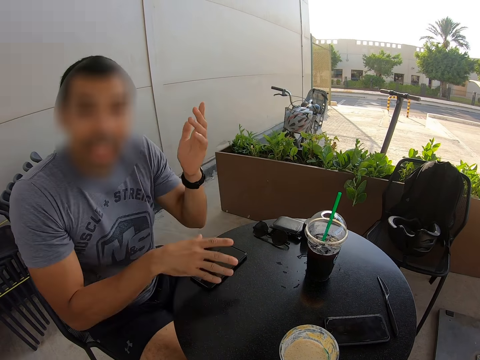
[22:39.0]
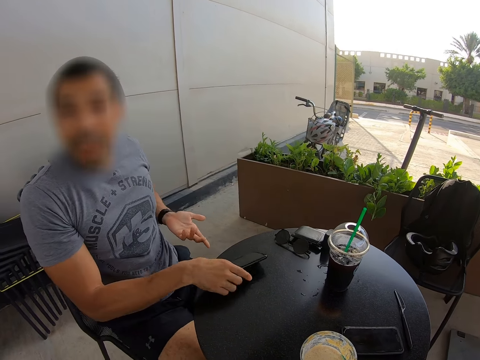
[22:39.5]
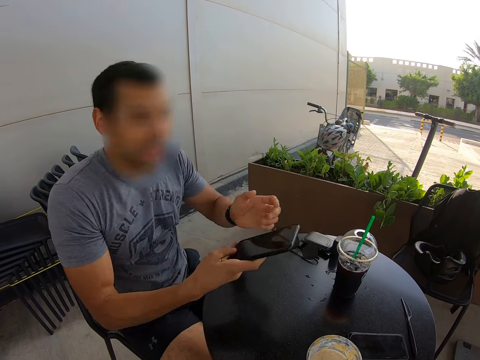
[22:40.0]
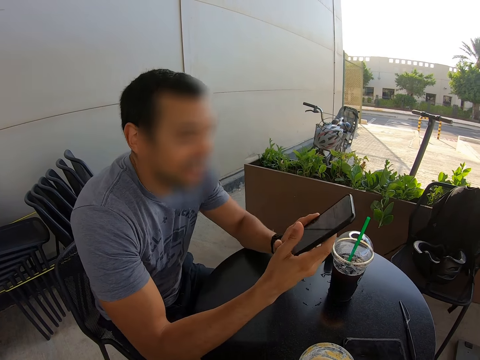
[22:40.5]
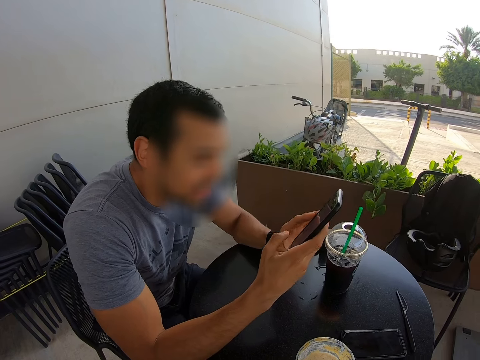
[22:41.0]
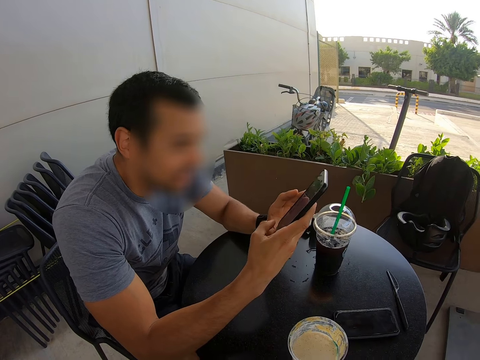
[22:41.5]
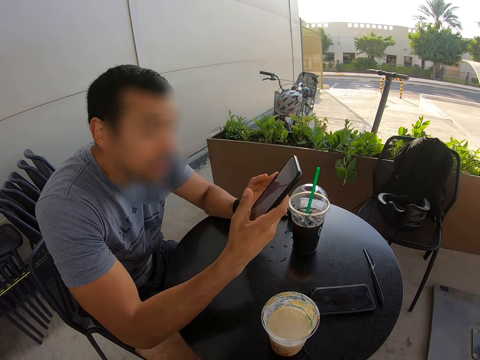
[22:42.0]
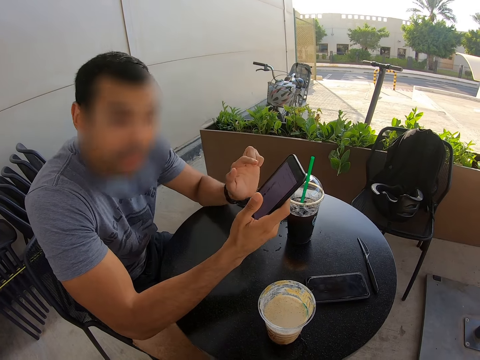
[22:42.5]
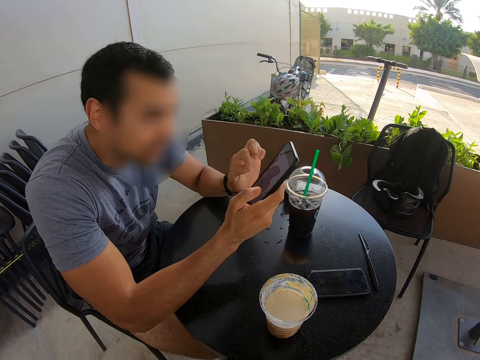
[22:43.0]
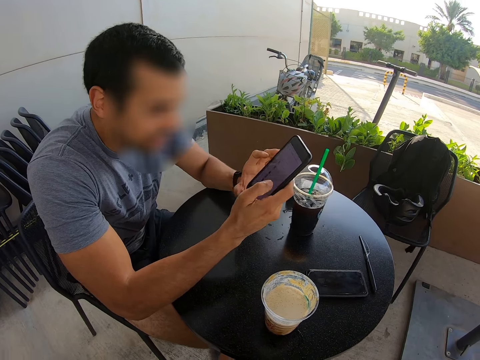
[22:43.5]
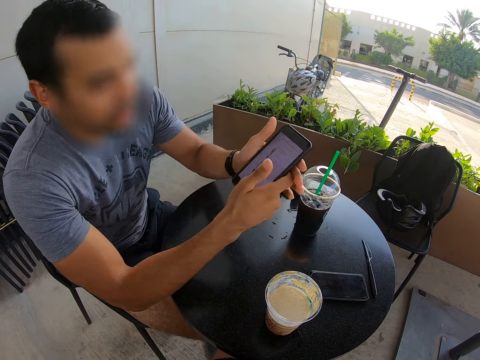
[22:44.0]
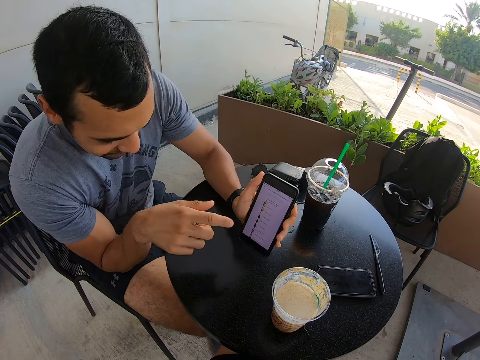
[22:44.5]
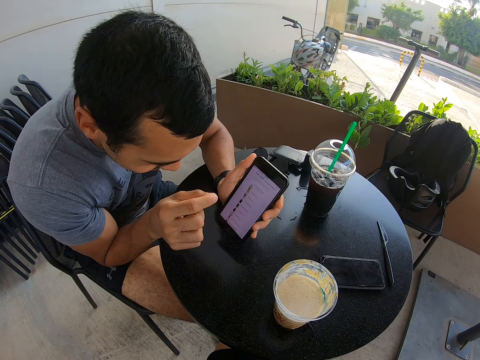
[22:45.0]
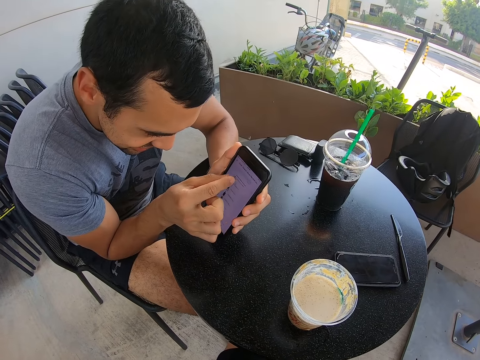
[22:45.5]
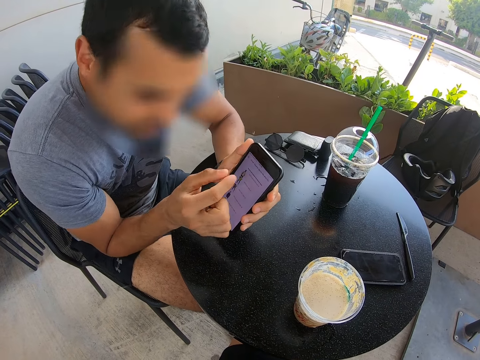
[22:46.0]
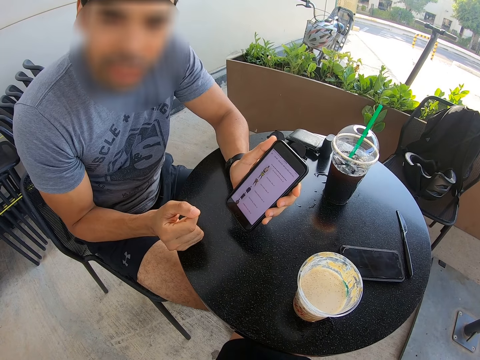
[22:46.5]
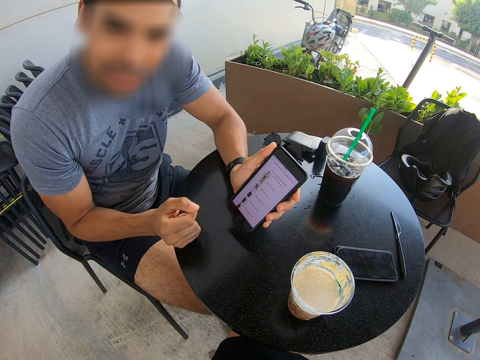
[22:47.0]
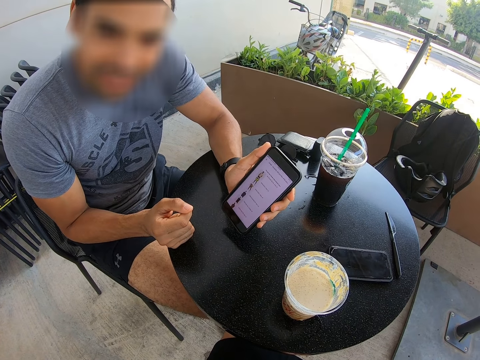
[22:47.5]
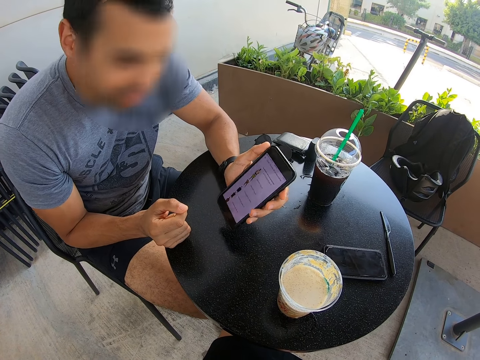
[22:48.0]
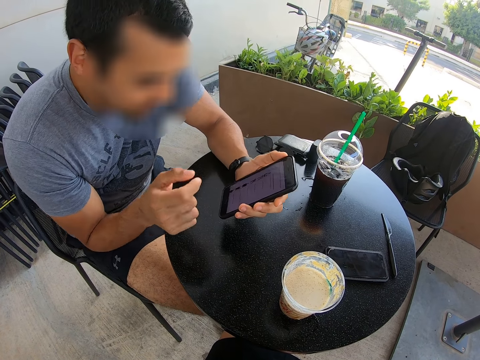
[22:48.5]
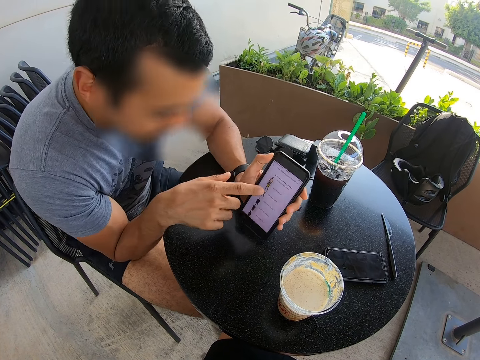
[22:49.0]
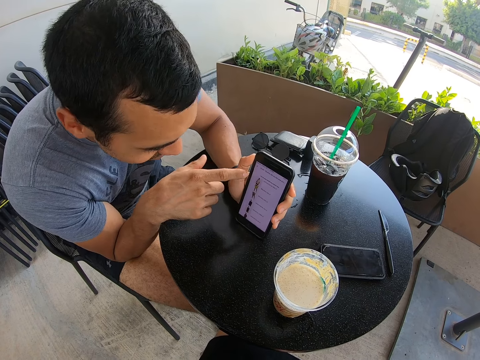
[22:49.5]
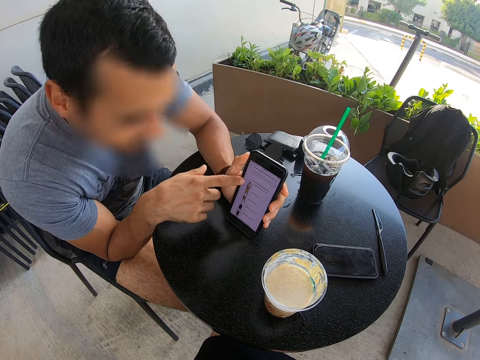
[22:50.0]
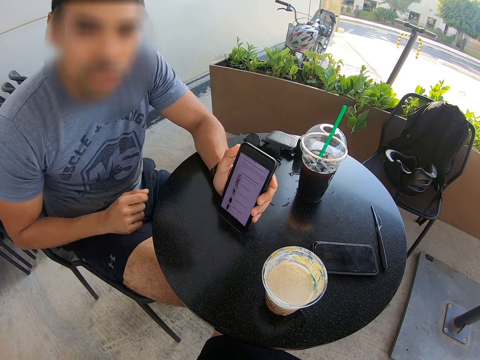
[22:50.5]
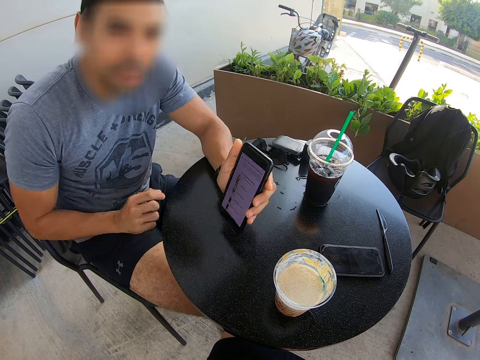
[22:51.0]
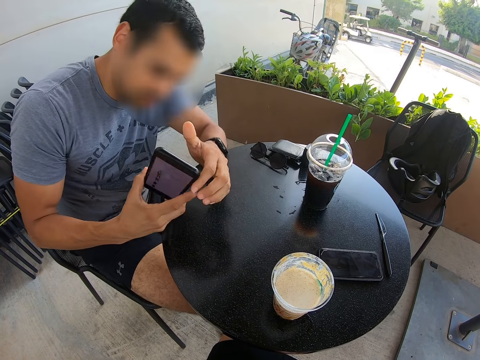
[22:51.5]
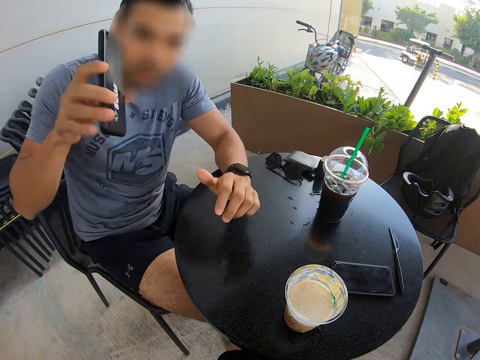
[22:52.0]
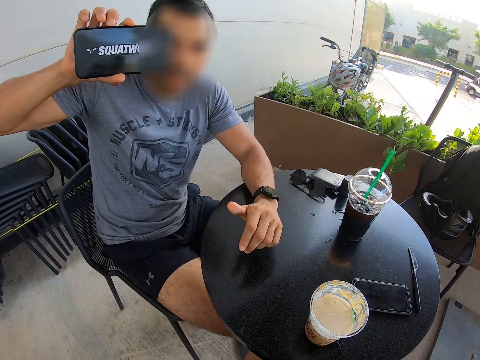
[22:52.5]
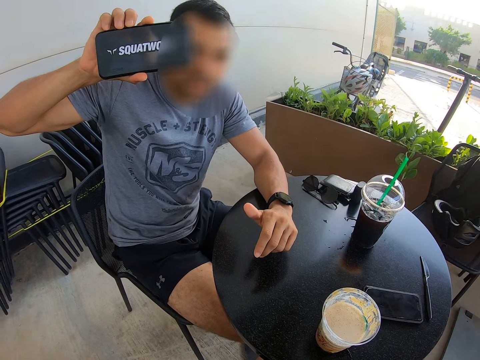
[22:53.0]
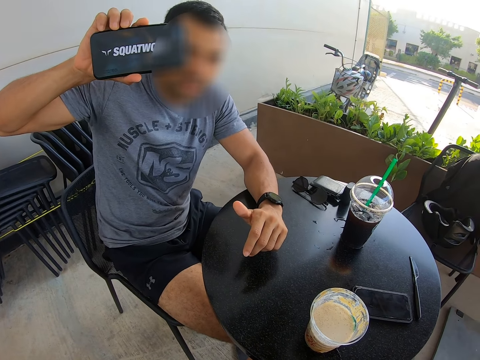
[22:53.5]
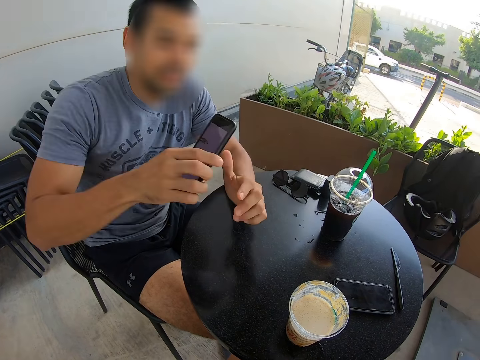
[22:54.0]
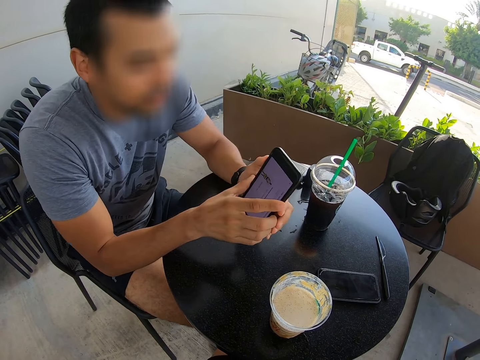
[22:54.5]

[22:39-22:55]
A man picks up his phone. The man uses the phone. The man shows the camera wearer pictures on his phone. A person dials the phone. The person looks at the camera wearer. The person holds the phone in his hand, puts his hand on his lap, dials the phone, and raises the phone up.

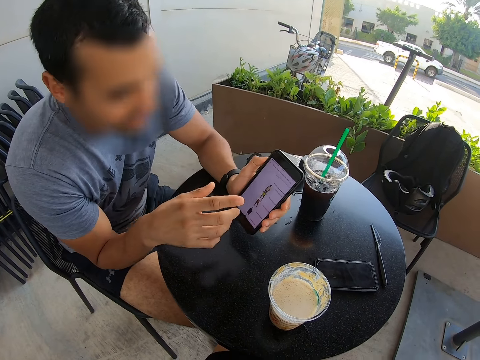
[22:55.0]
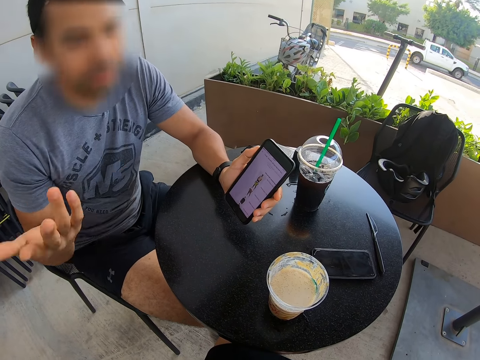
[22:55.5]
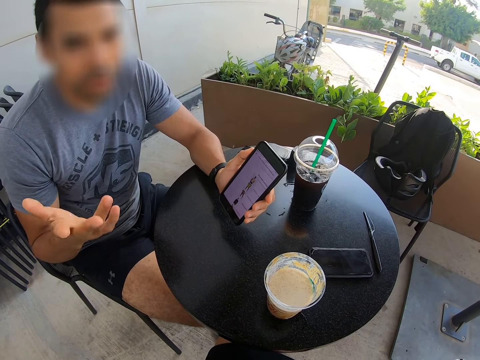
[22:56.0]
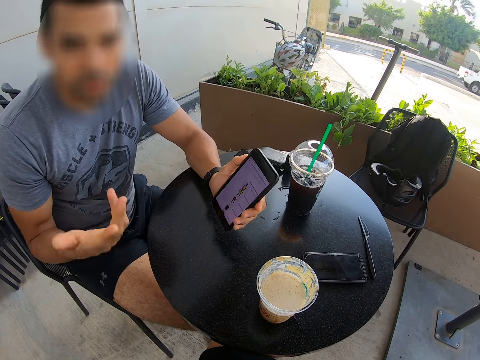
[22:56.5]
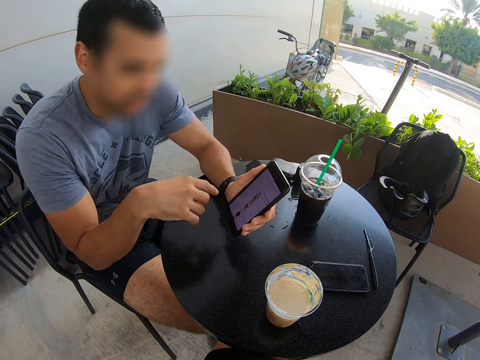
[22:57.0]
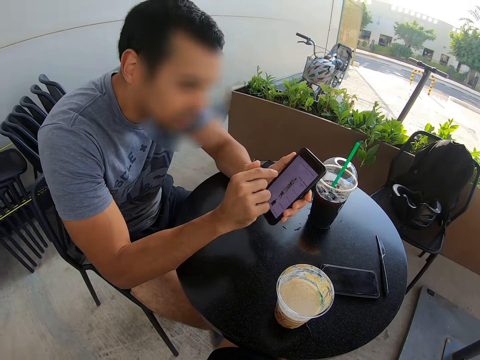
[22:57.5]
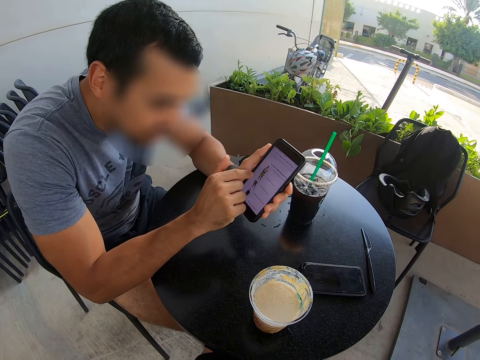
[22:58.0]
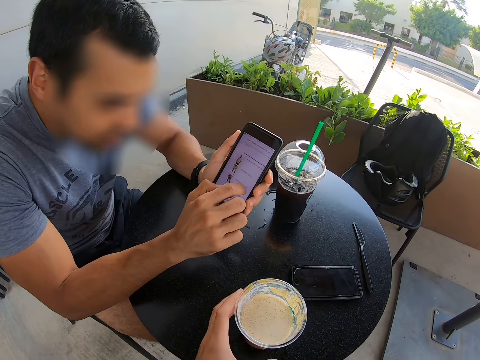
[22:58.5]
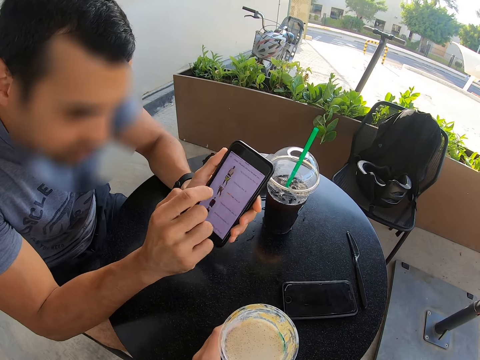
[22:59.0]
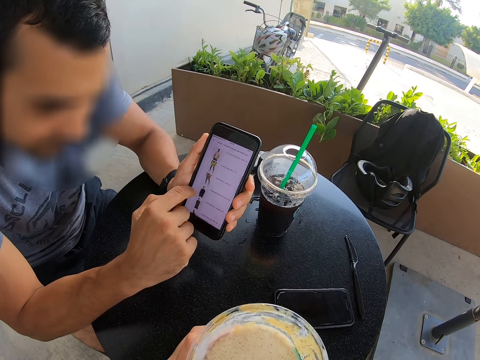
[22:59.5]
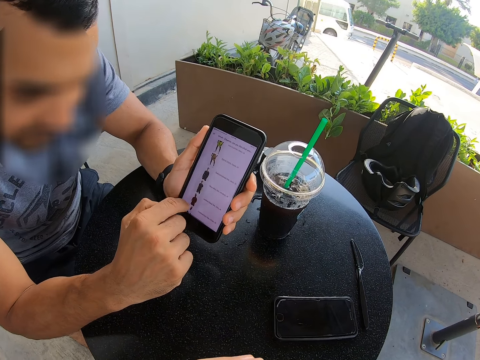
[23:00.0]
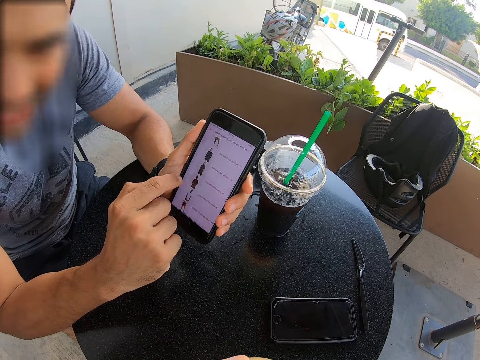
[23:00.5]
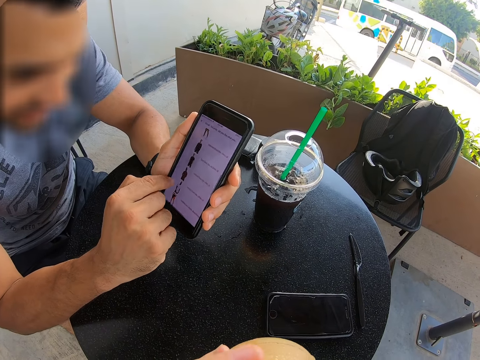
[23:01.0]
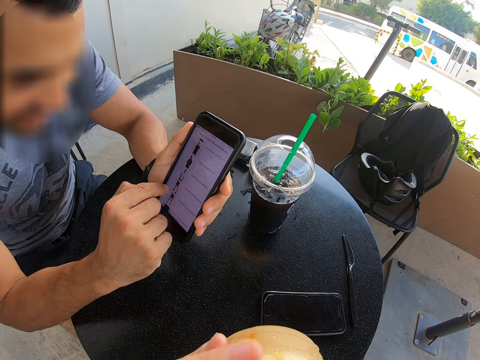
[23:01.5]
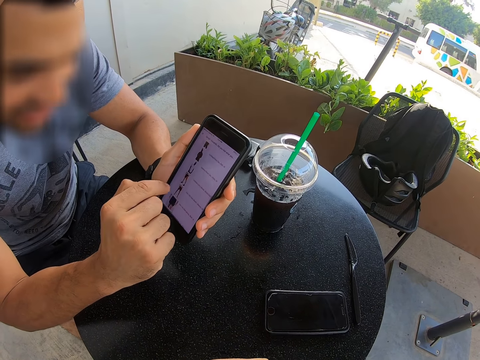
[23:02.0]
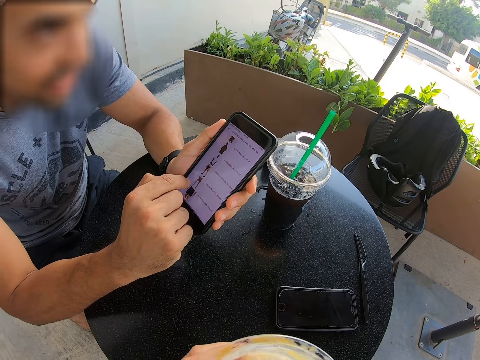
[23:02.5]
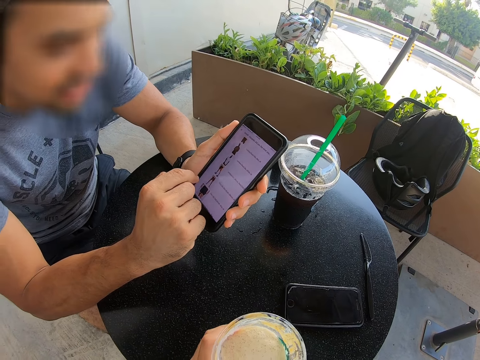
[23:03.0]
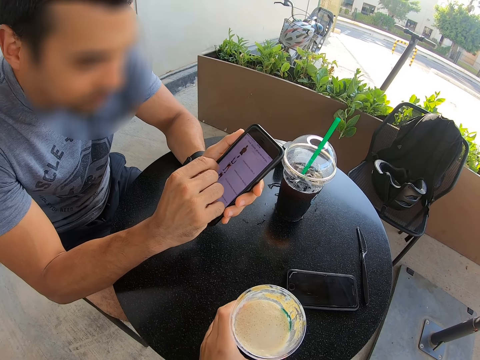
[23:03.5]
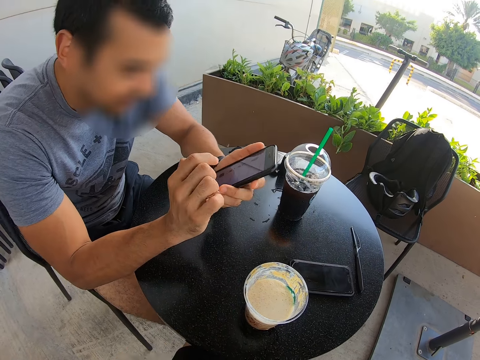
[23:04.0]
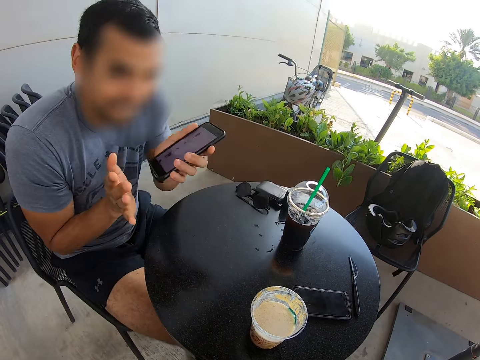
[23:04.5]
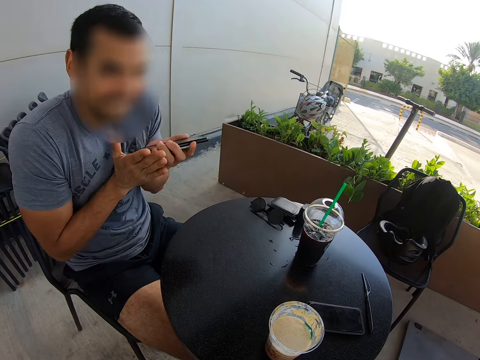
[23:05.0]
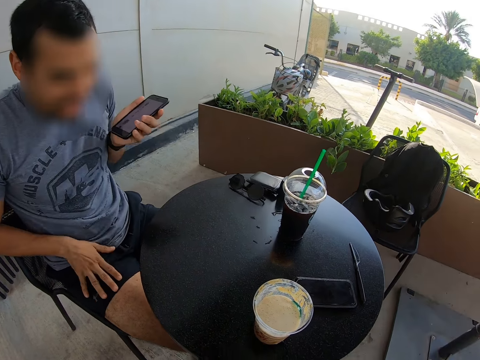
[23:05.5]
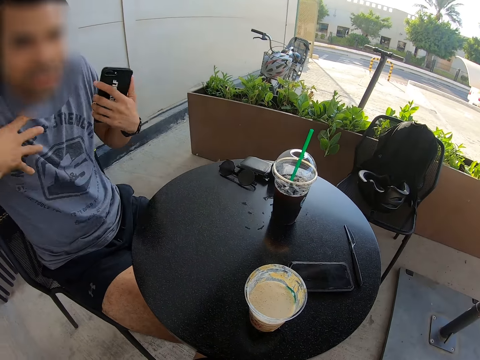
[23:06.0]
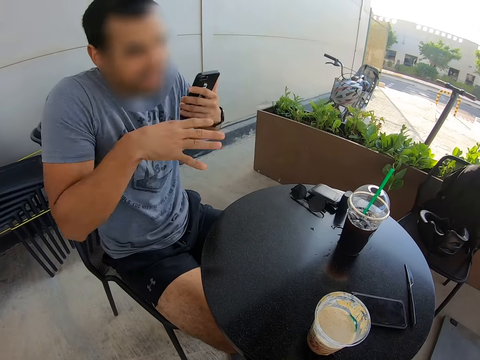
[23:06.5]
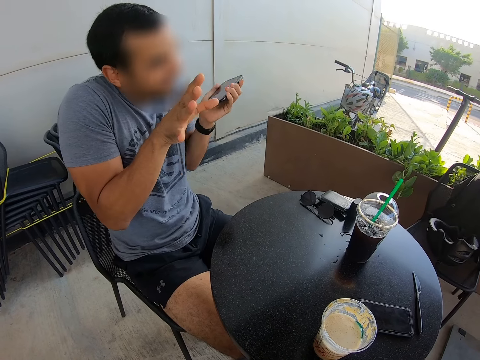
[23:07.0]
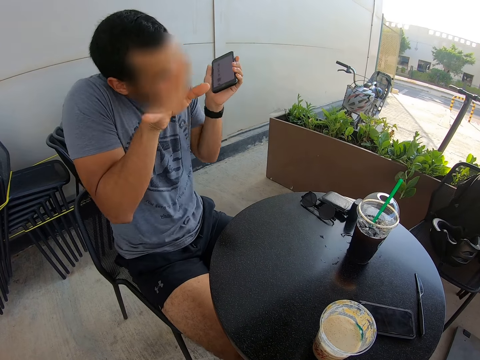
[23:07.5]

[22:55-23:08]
A person shows the camera wearer the phone. The person moves his right hand and dials the phone. The camera wearer picks up the glass or juice. The person dials the phone. The camera wearer drinks the juice. They put down the glass on the table. The person leans back. The person holds the phone. The person puts his hand on his lap and moves his hand.
